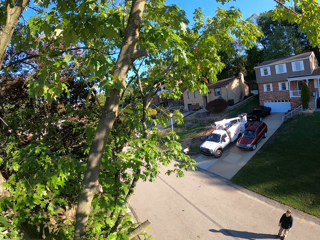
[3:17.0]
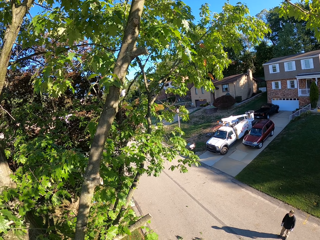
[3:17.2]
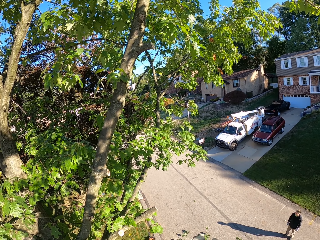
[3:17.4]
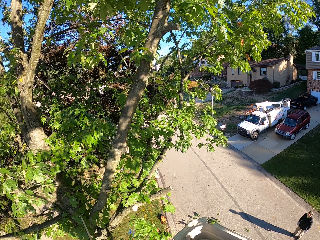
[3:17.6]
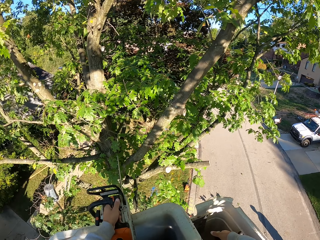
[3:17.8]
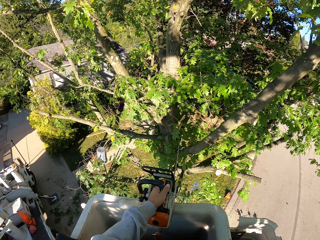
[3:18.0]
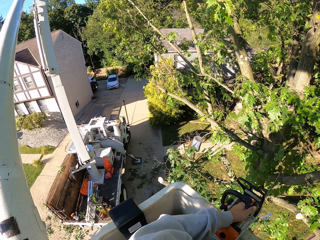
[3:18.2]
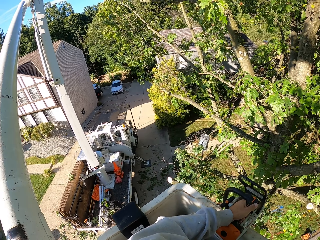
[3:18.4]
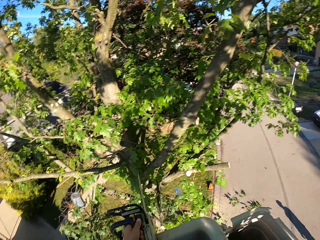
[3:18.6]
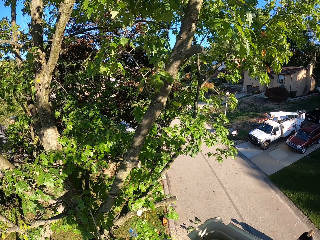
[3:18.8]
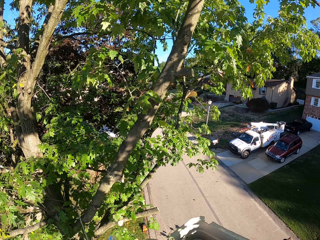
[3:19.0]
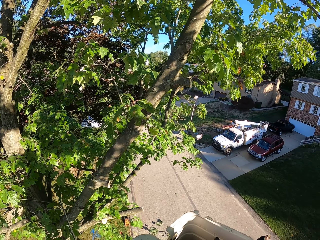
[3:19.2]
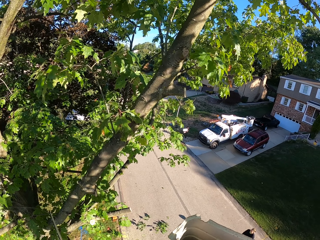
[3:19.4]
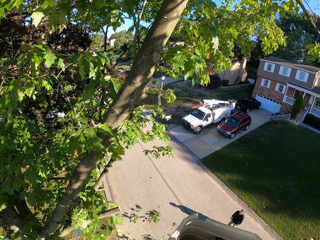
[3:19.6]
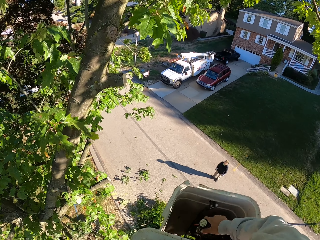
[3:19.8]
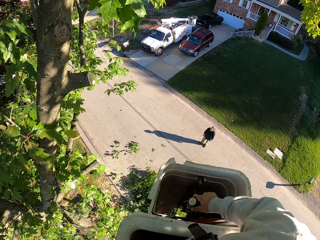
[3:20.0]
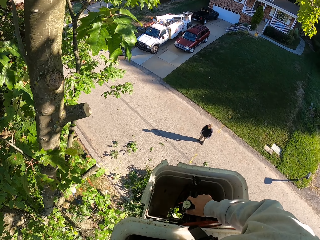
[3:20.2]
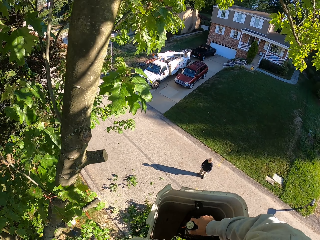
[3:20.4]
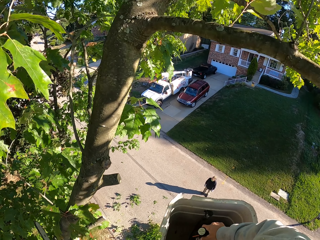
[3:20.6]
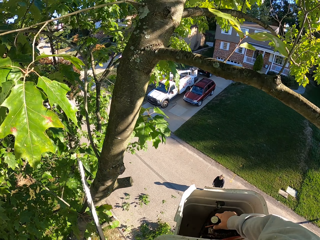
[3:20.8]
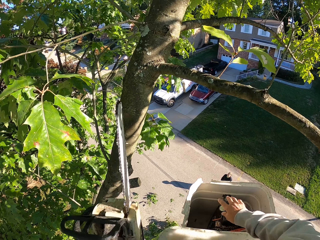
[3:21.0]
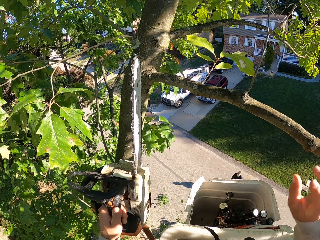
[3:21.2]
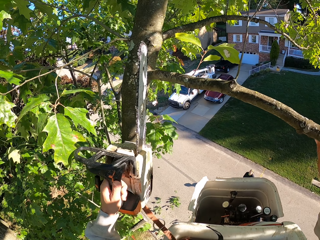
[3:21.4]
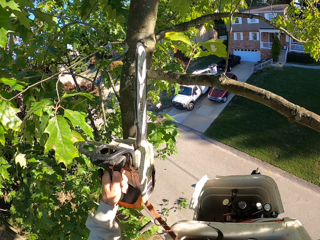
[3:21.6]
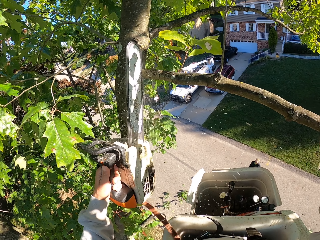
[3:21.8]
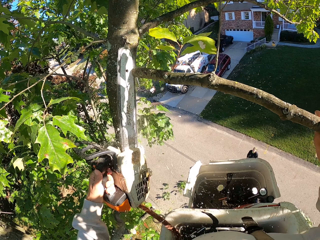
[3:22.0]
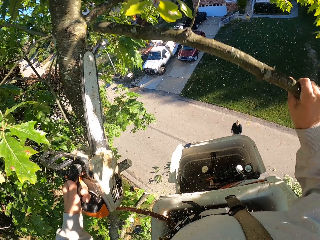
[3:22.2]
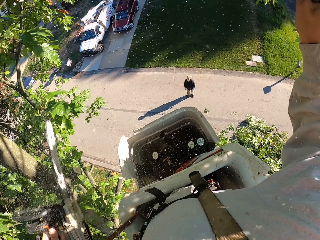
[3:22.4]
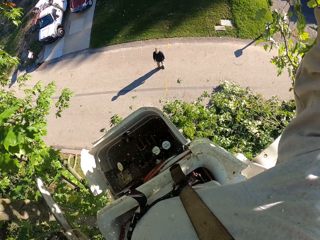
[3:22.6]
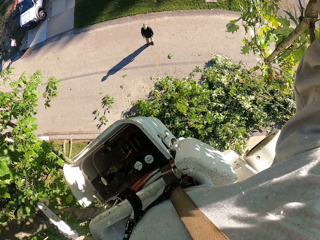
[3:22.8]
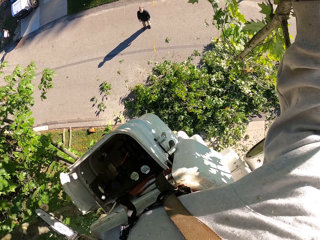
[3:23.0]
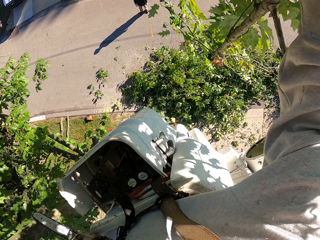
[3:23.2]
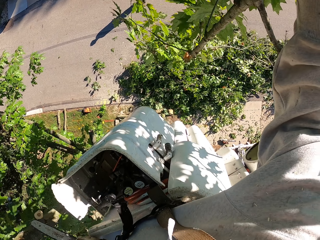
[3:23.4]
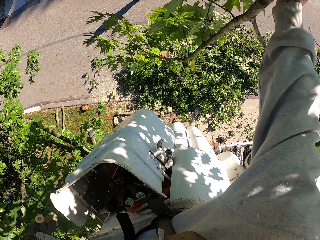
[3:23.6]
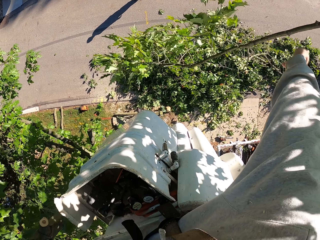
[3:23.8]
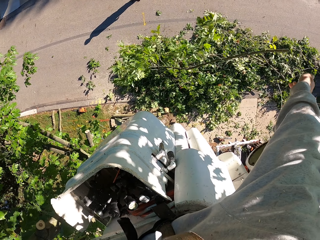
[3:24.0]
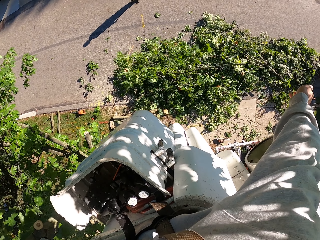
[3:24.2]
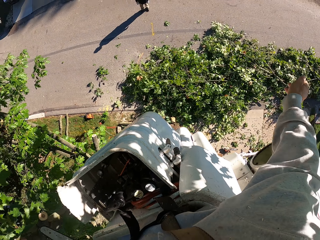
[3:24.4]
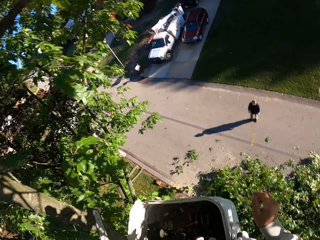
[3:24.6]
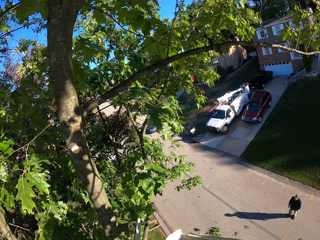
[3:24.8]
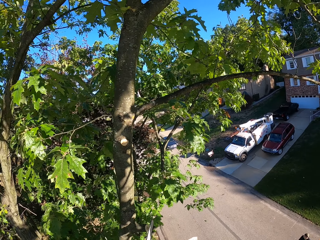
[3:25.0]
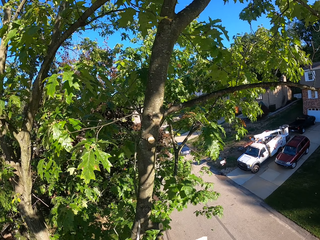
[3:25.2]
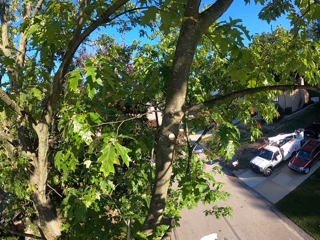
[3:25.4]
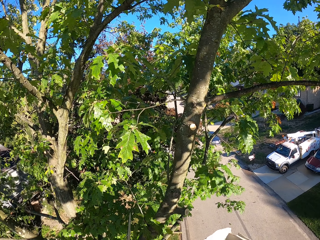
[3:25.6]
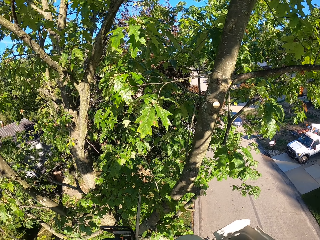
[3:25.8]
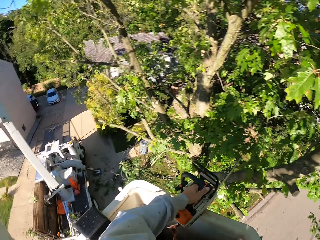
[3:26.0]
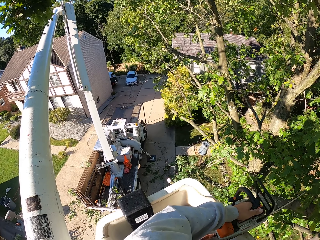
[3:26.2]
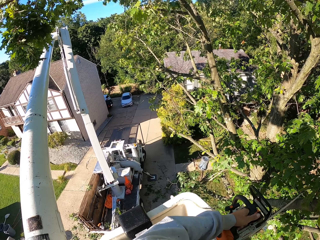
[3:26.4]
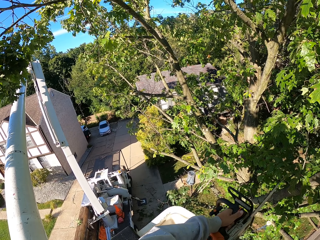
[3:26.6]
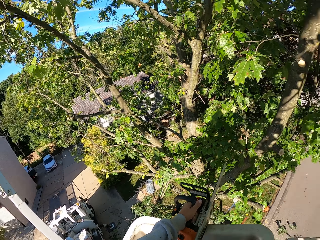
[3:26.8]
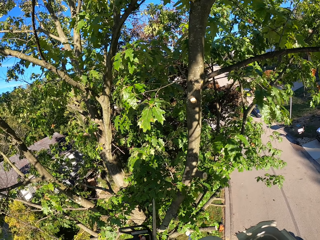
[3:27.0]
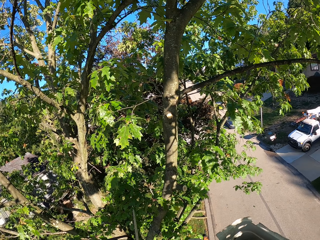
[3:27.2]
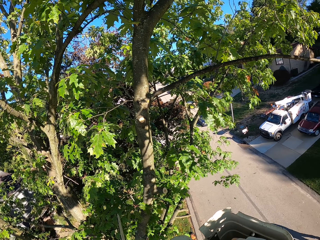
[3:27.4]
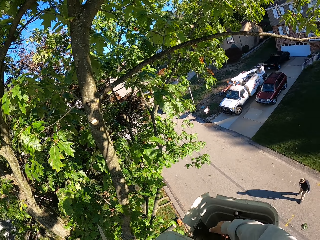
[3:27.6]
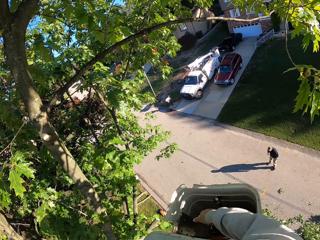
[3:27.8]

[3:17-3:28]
The camera wearer grabs a tree branch with his right hand. He cuts the tree branch with the chainsaw in his left hand. He drops the tree branch on the ground with his right hand.

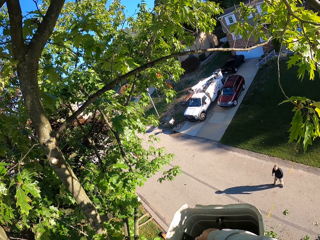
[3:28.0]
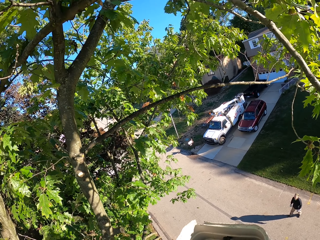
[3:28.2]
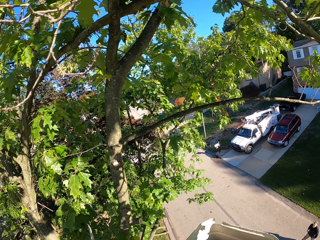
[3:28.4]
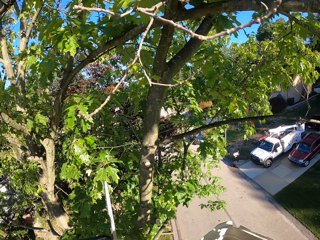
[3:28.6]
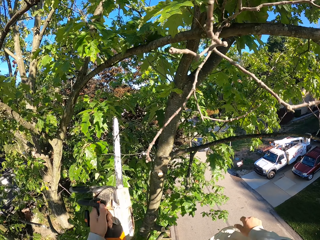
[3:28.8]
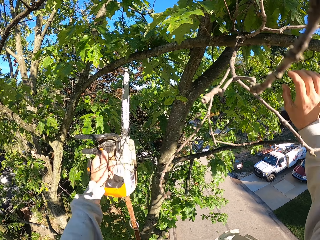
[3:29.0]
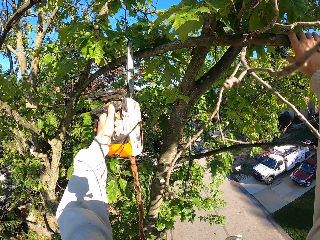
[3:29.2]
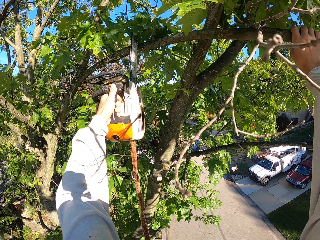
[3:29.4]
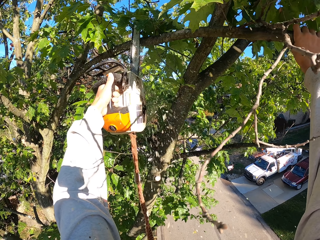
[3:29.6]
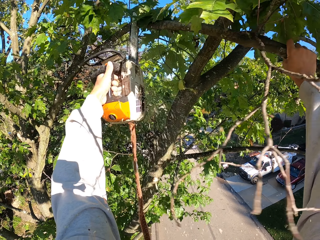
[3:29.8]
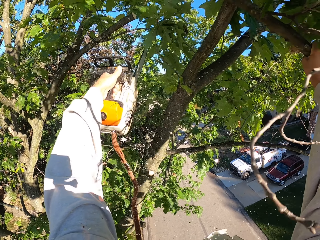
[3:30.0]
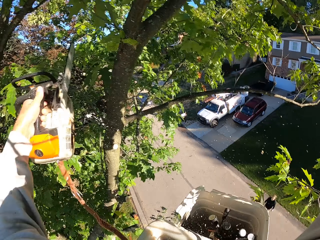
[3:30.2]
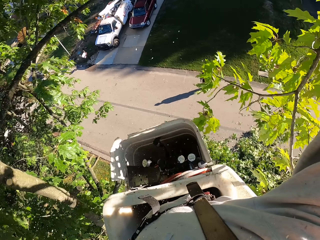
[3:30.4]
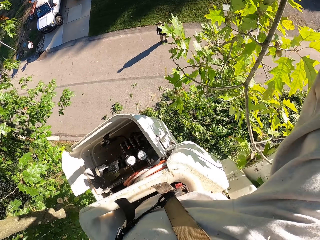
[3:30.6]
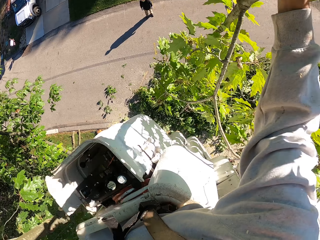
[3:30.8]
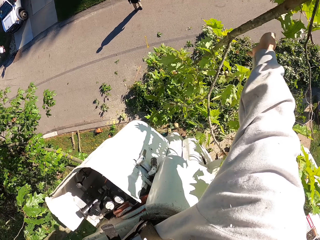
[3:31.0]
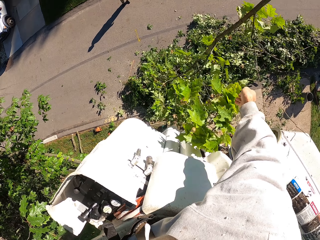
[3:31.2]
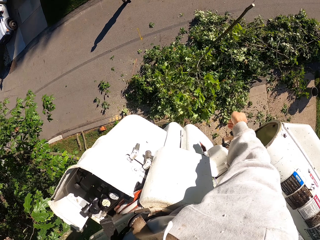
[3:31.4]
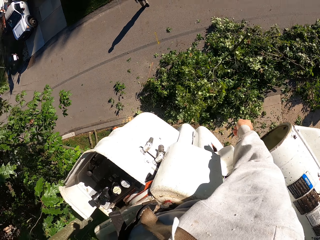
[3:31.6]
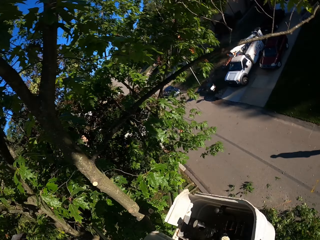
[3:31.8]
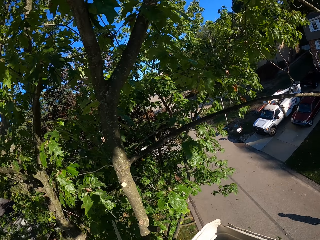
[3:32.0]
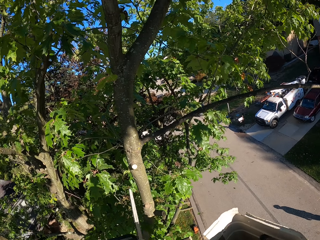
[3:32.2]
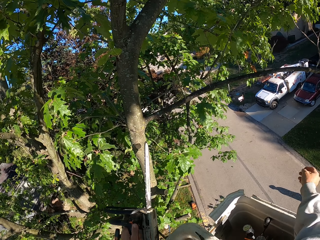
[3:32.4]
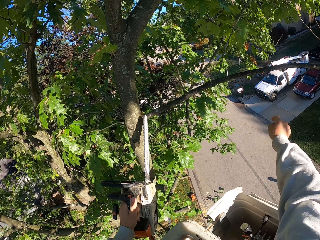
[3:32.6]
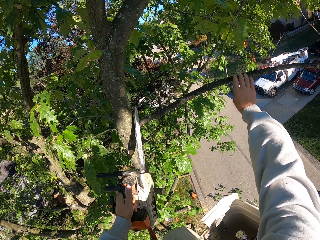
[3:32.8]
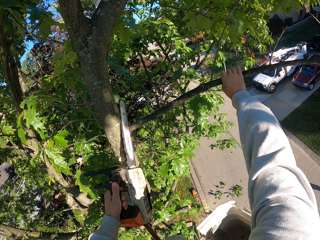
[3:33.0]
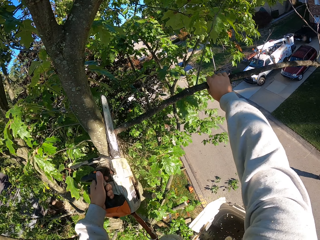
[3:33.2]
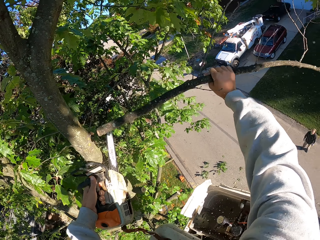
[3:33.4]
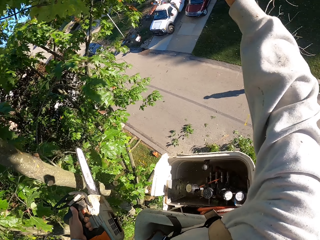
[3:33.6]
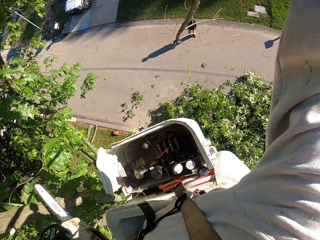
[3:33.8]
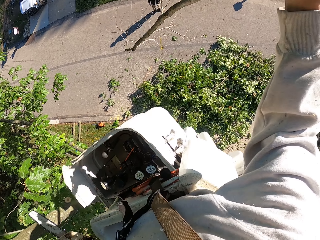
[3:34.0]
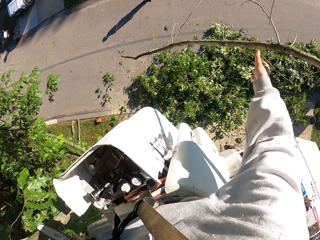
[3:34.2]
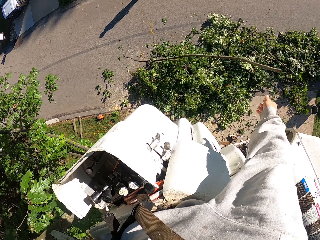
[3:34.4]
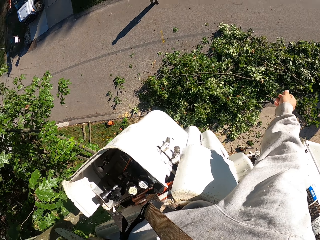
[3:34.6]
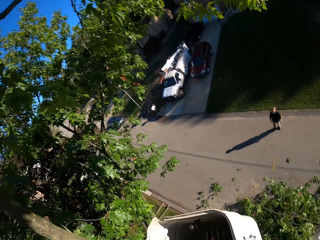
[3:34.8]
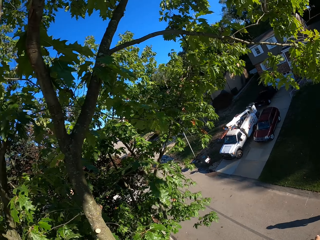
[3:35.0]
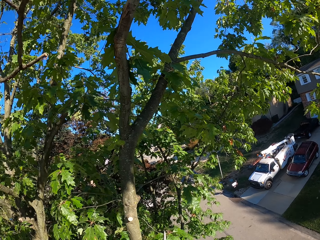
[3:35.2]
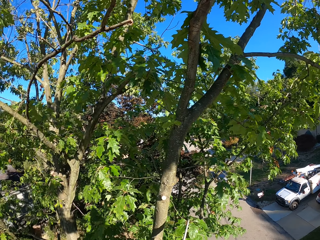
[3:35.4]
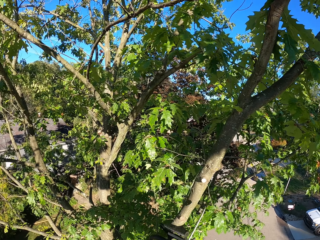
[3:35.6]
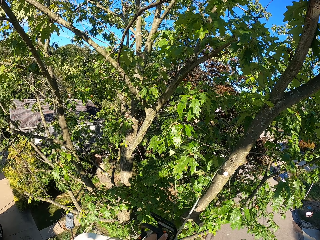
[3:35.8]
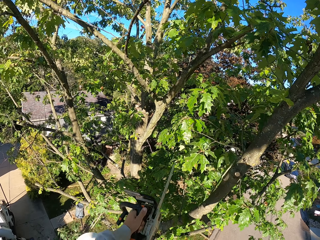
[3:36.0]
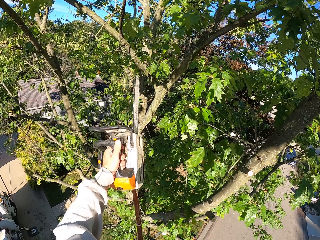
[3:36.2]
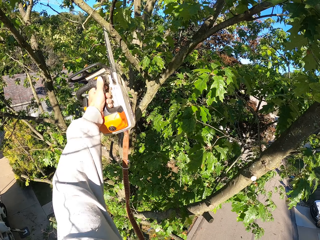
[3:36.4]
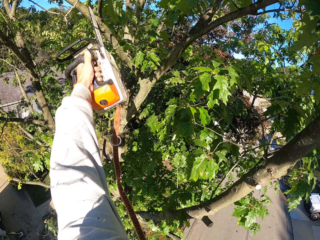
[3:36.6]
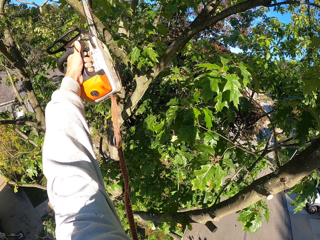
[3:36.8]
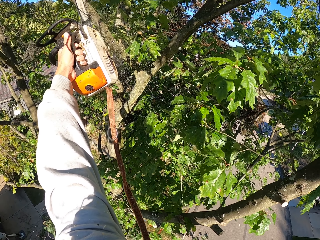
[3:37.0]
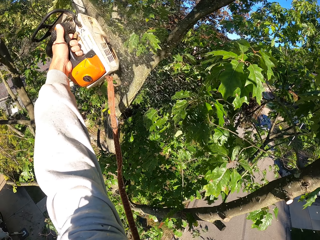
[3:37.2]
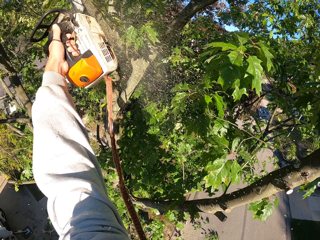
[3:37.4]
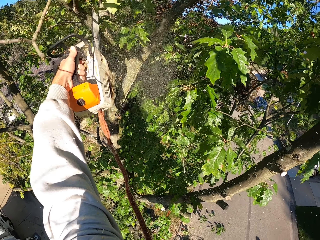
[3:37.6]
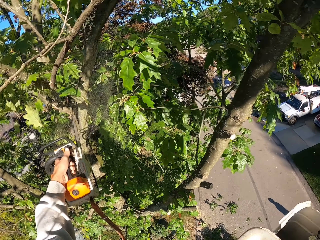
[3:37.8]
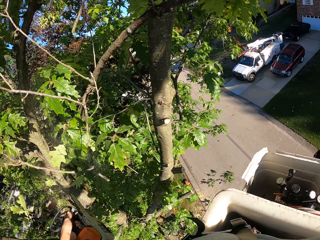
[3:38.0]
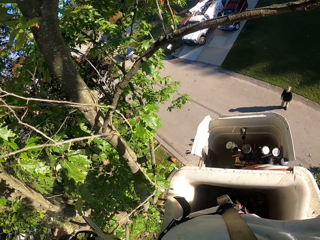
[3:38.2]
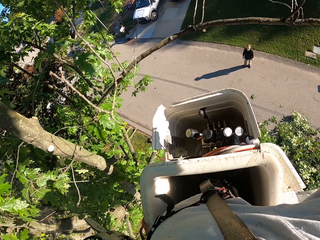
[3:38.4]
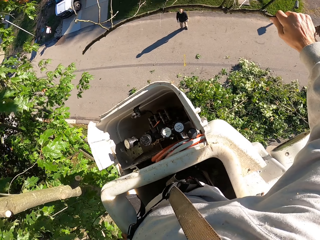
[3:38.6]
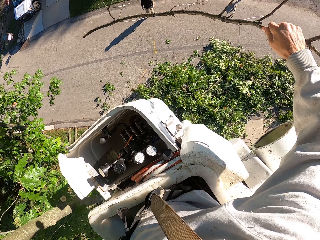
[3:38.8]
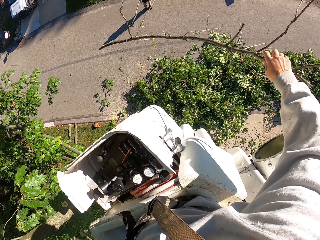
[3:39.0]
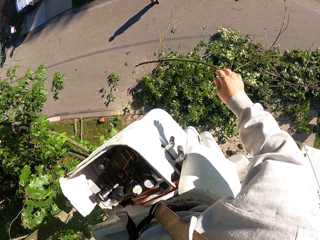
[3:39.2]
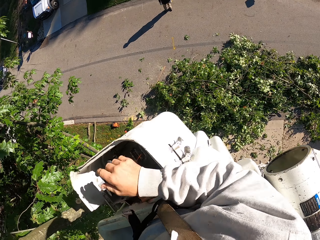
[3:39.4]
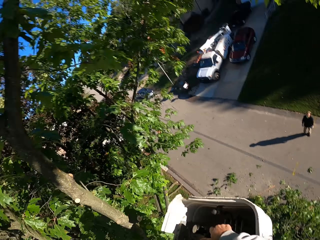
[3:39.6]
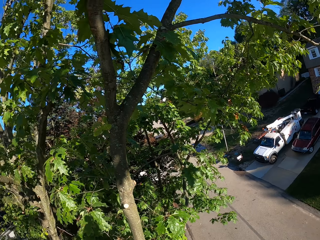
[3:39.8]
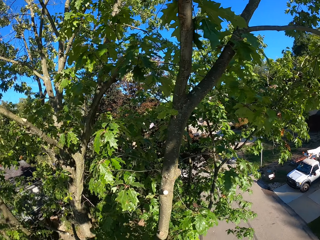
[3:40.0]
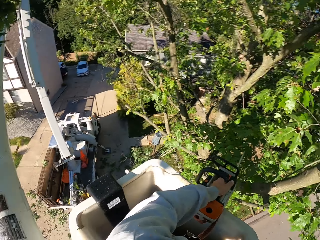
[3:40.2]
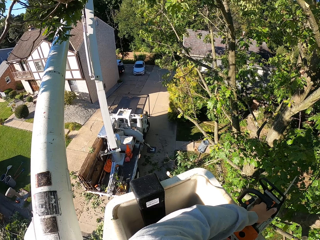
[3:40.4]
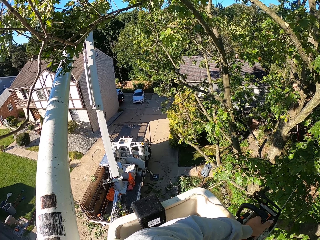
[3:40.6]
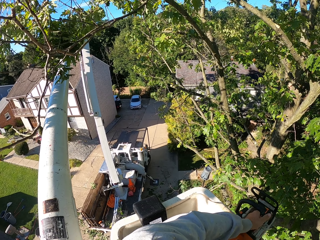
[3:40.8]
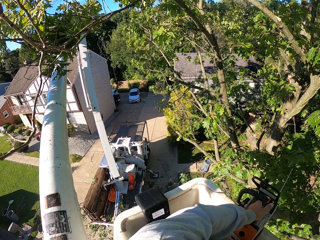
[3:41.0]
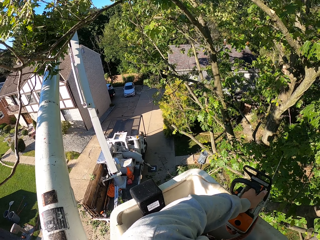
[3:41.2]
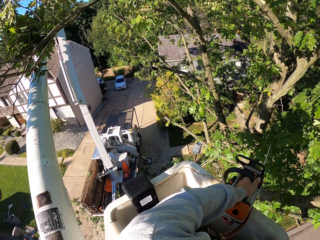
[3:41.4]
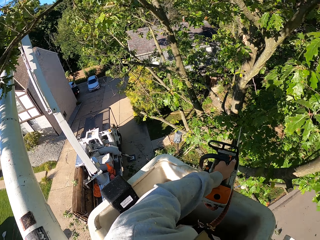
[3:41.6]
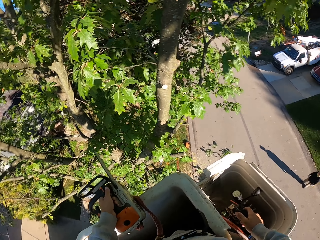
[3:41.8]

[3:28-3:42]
The camera wearer cuts the tree branch with the chainsaw in his left hand. He grabs a tree branch with his right hand. He drops the tree branch on the ground with his right hand. He grabs a tree branch with his right hand. He cuts the tree branch with the chainsaw in his left hand. He drops the tree branch on the ground with his right hand. He cuts a tree branch with the chainsaw in his left hand. He drops the tree branch on the ground with his right hand. He grabs the hydraulic control on the boom lift with his right hand.
